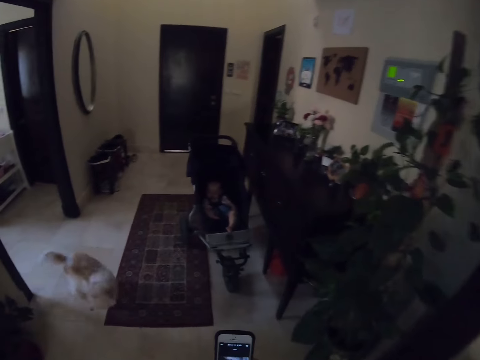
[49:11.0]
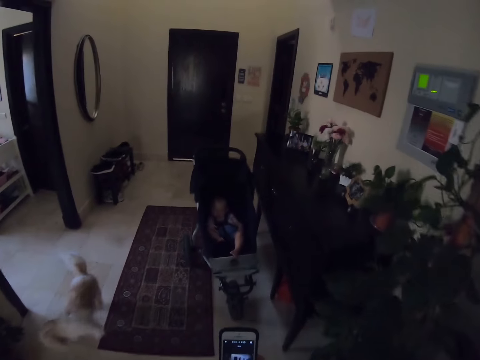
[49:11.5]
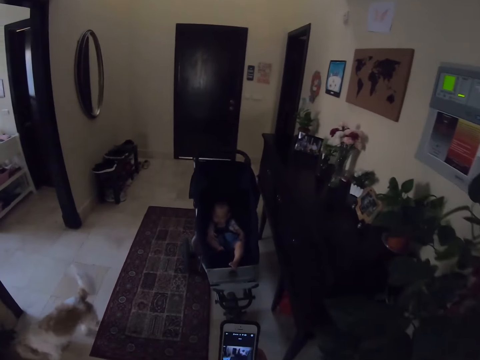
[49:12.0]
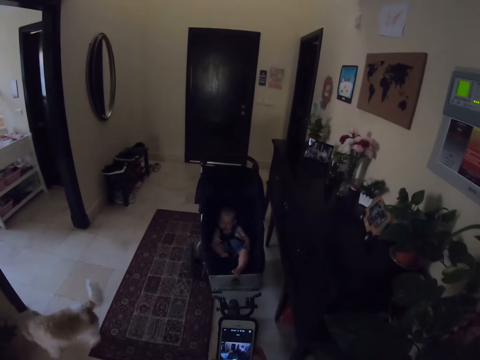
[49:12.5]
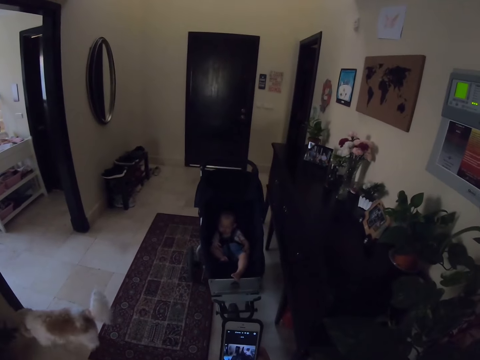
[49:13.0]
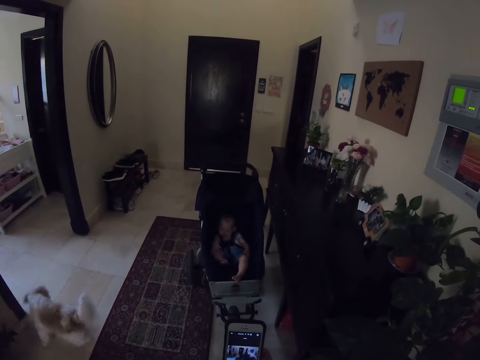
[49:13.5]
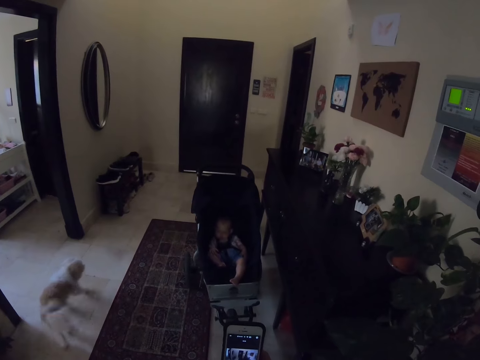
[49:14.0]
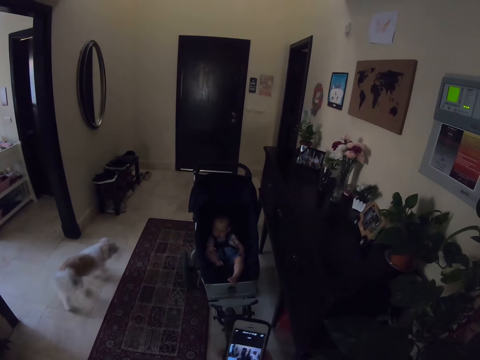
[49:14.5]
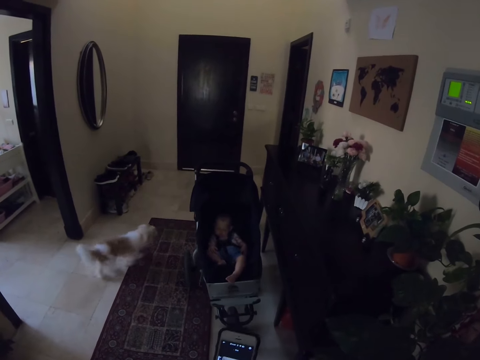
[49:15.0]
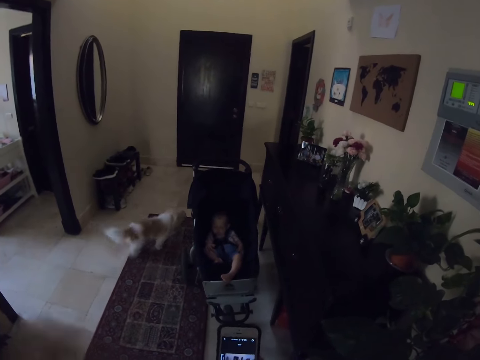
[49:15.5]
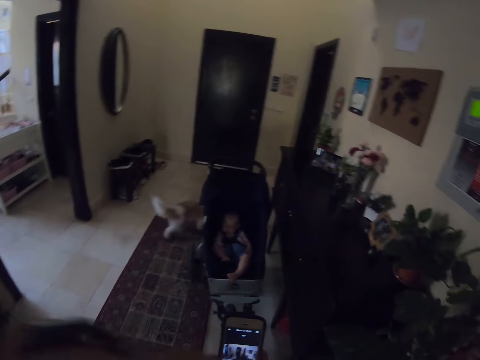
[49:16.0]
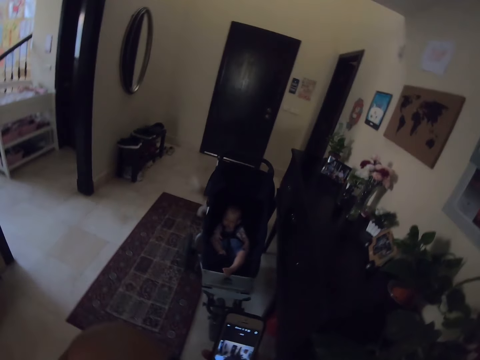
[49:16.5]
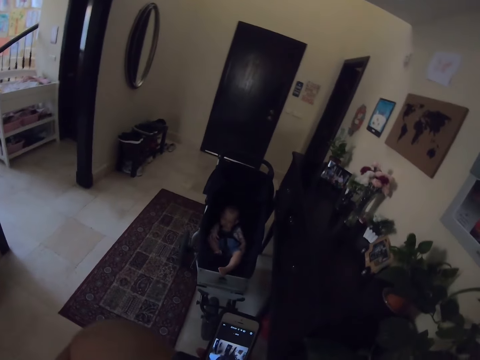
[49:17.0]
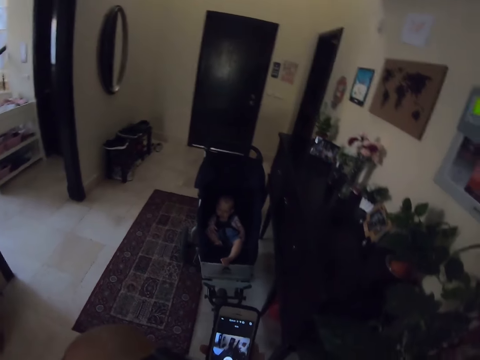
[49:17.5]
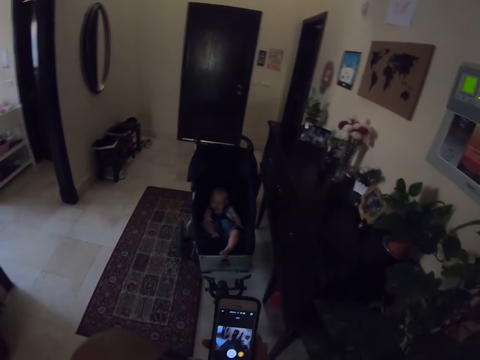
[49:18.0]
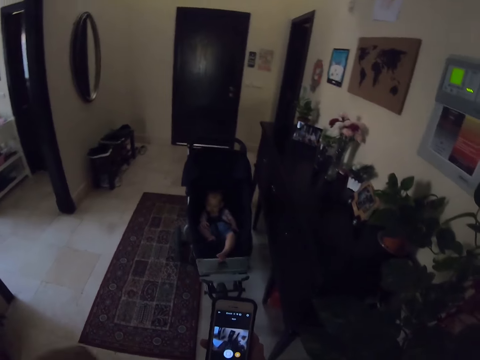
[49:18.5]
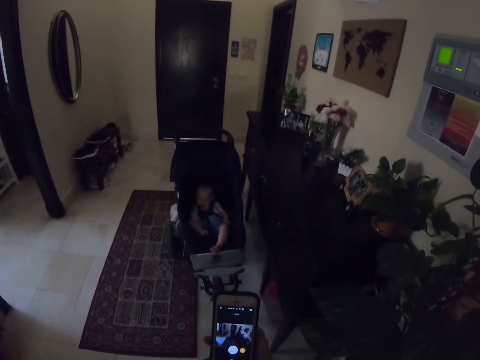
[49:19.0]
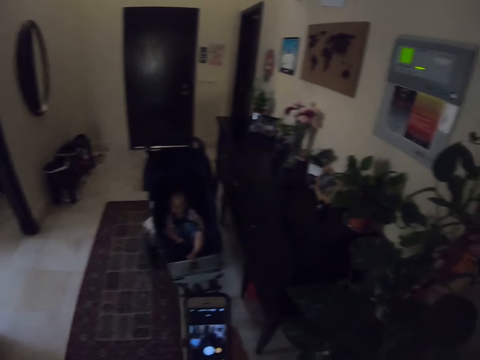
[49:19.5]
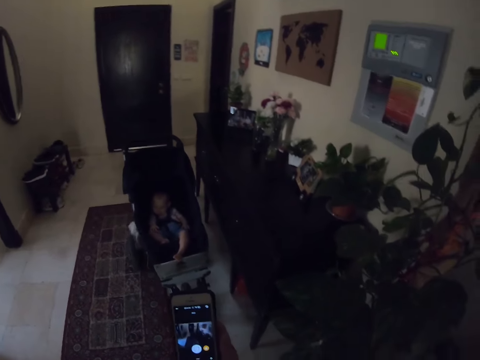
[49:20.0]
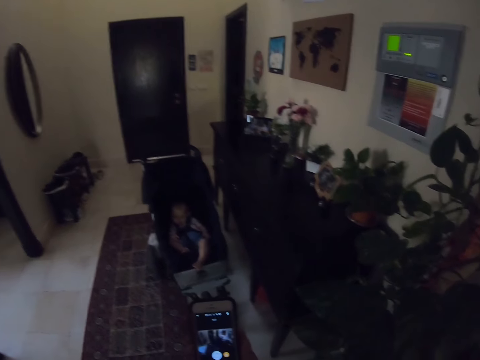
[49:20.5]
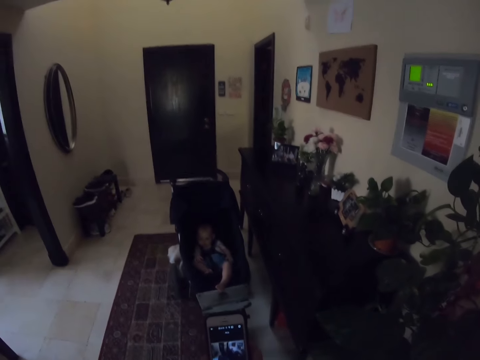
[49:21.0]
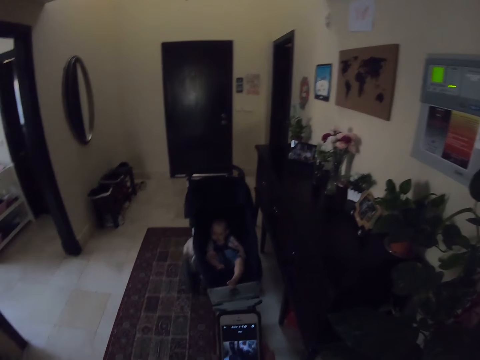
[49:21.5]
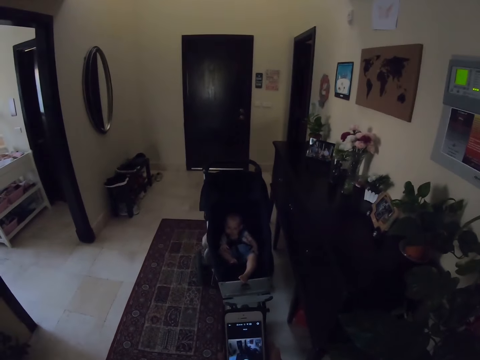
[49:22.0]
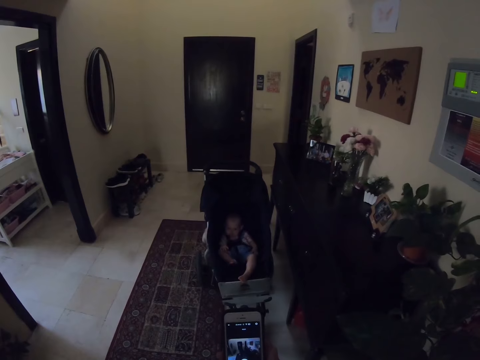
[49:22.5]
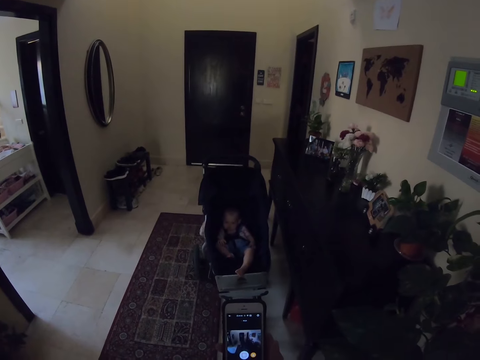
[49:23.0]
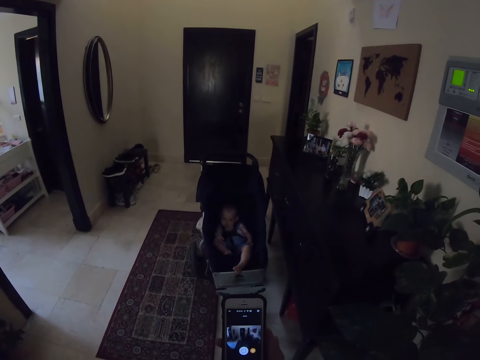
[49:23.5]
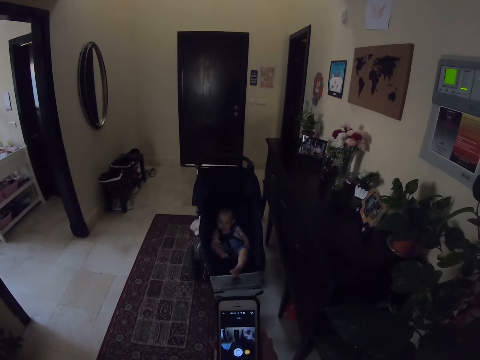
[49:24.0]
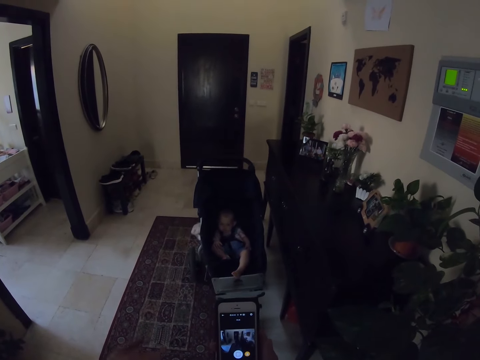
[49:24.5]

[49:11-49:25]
The camera wearer takes a photo. They lower a hand. They move a hand.

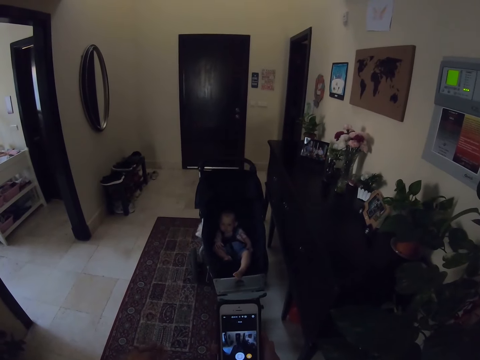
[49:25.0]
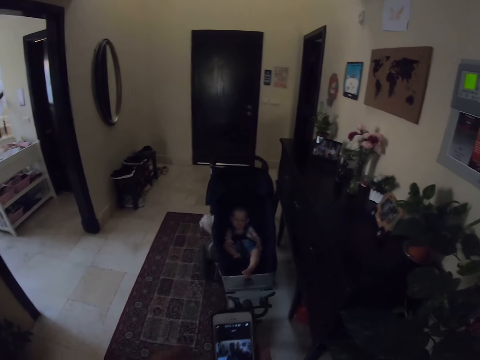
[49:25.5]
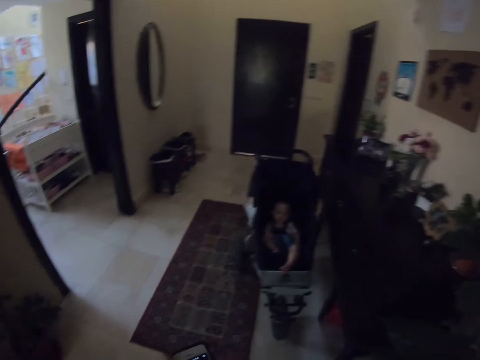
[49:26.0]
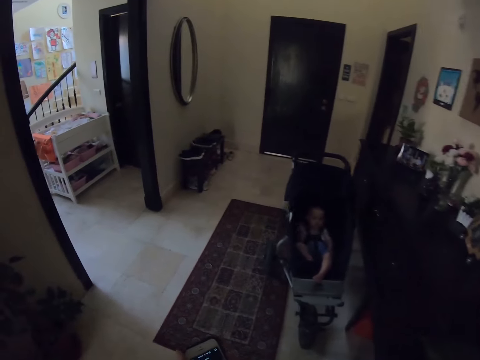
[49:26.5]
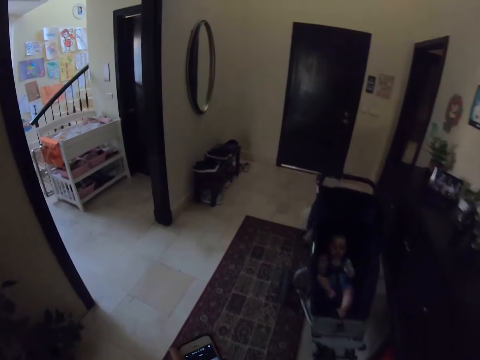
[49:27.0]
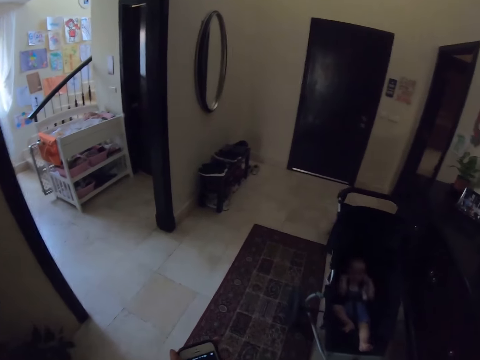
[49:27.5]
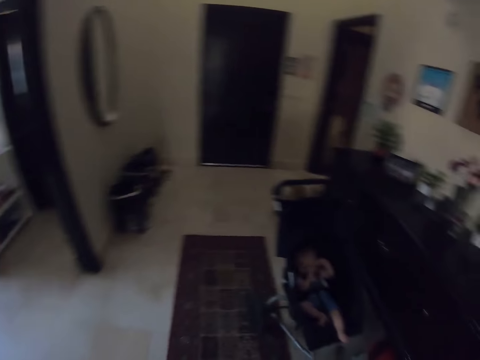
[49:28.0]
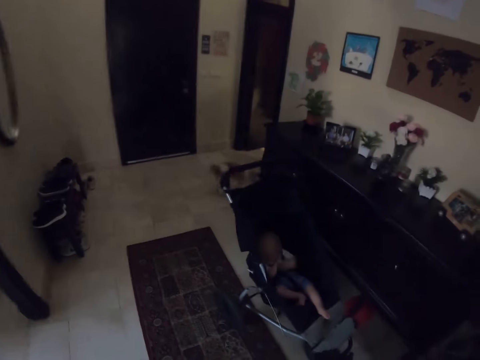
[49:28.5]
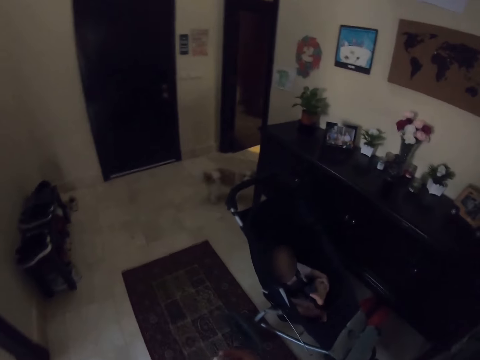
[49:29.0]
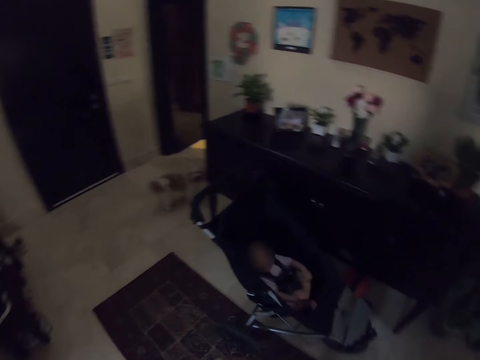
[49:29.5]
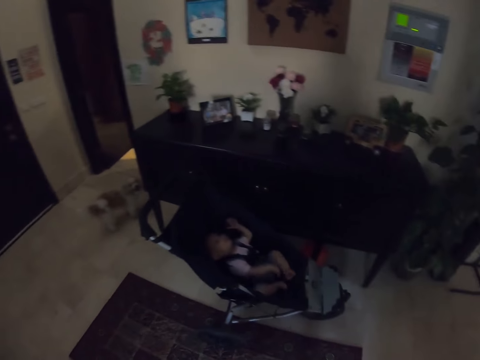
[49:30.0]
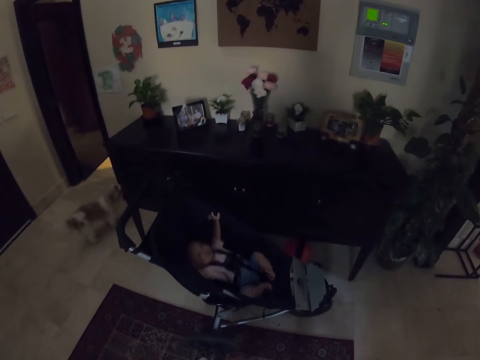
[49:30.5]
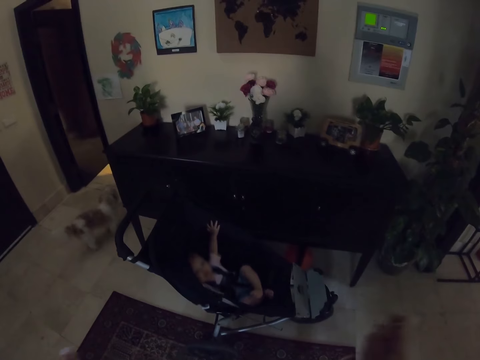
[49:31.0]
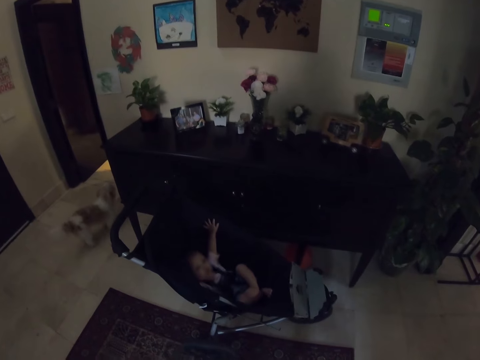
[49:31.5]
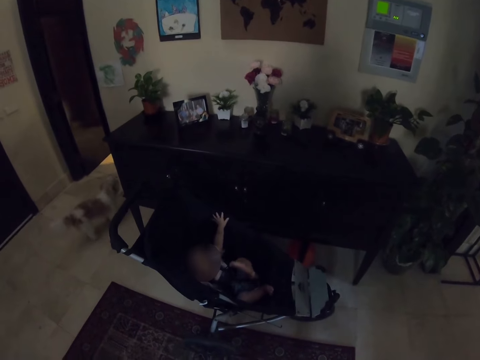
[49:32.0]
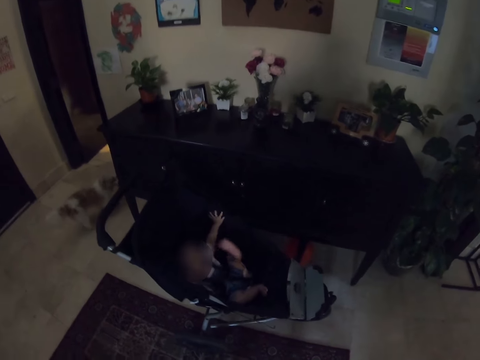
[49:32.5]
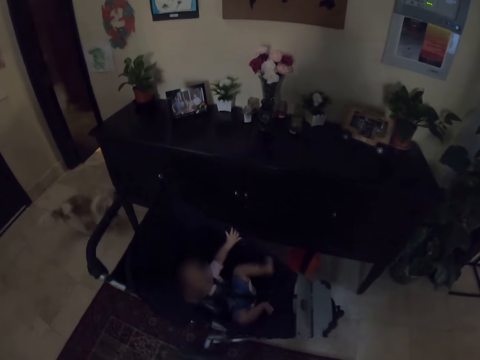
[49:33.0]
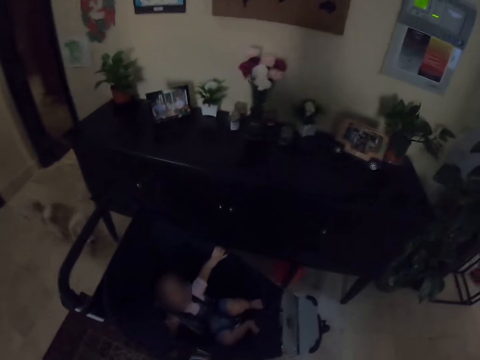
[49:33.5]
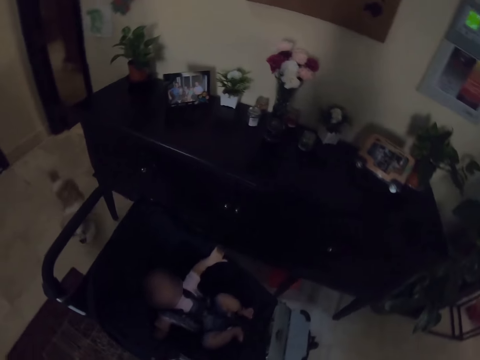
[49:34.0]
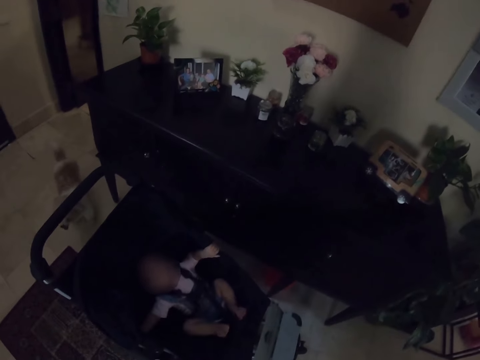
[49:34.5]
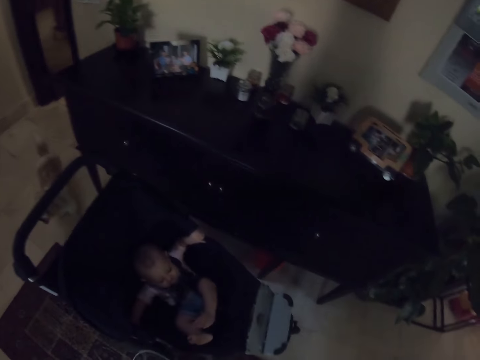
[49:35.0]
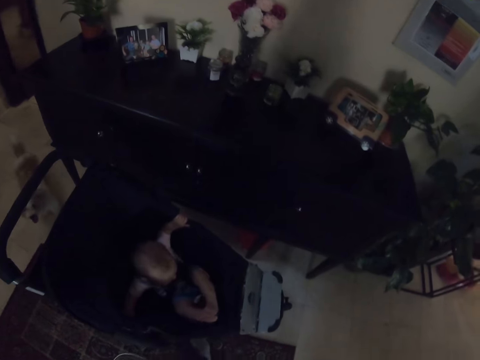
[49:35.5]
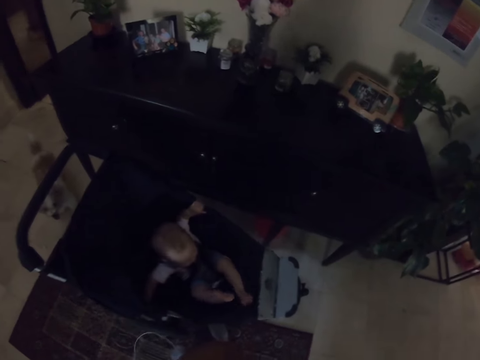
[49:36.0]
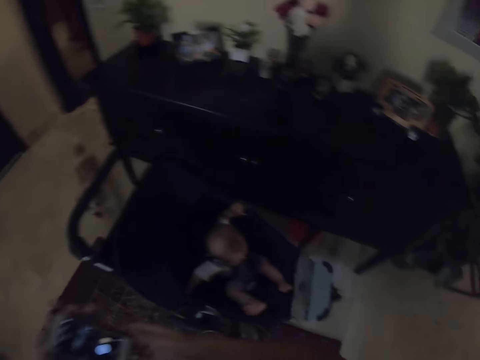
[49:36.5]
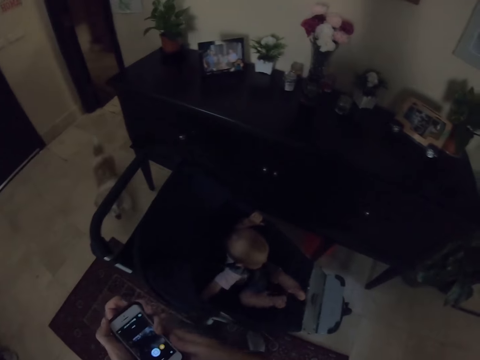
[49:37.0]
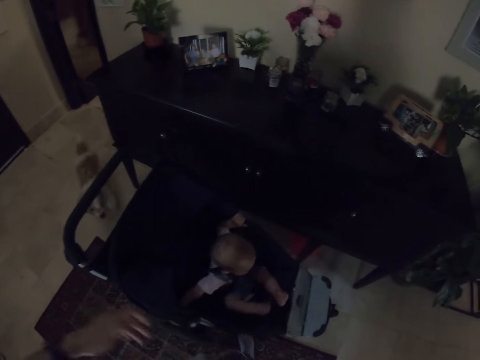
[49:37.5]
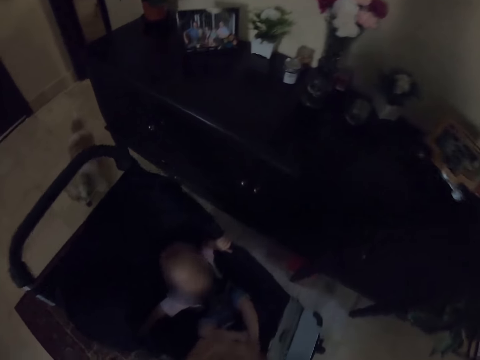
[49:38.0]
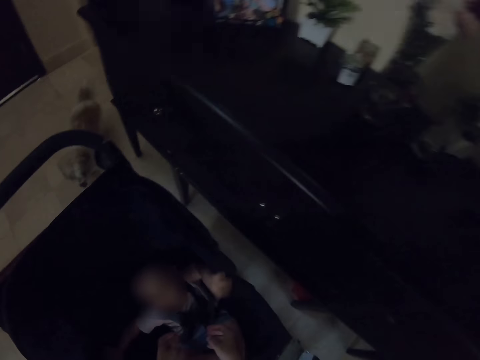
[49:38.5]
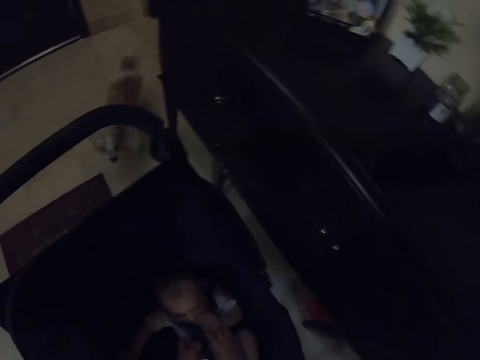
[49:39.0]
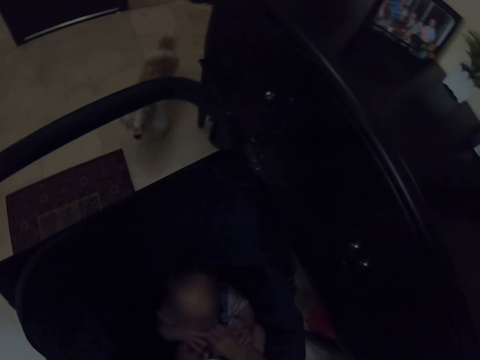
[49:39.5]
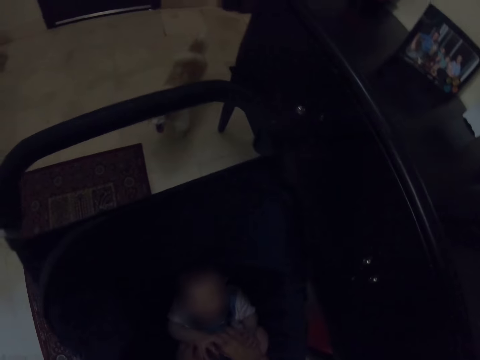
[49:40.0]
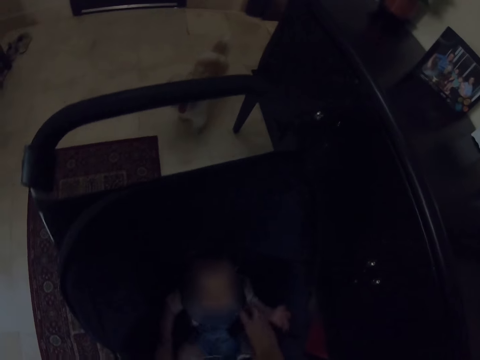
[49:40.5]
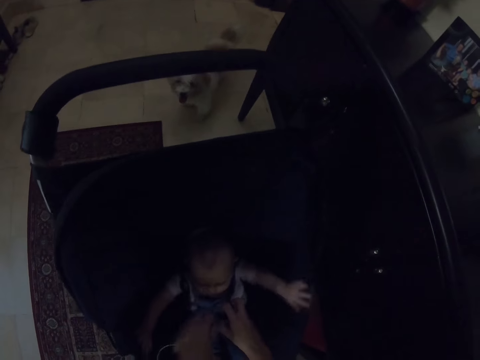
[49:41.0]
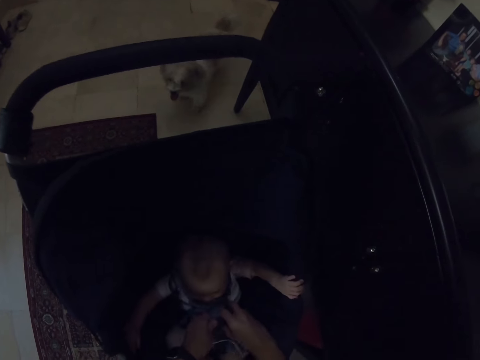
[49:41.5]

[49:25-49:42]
The camera wearer moves around. A baby touches the legs. The baby holds the stroller. The camera wearer holds the phone. They unfasten the stroller belts.
